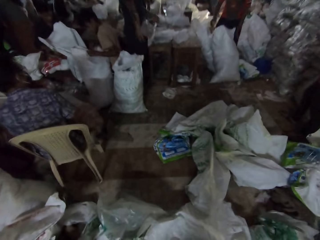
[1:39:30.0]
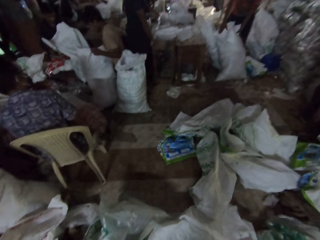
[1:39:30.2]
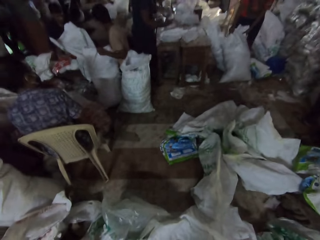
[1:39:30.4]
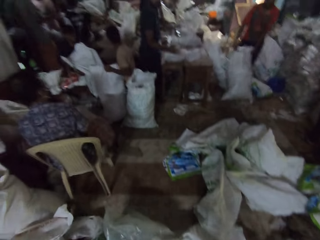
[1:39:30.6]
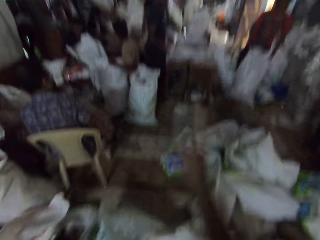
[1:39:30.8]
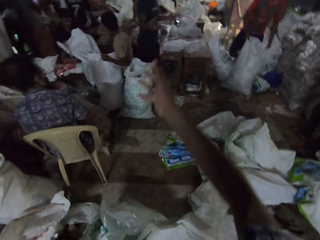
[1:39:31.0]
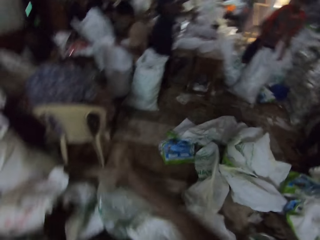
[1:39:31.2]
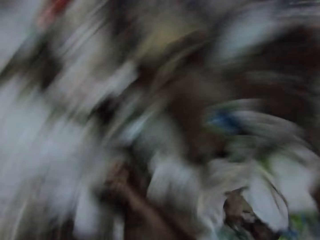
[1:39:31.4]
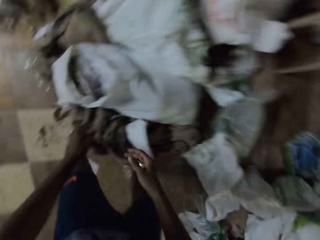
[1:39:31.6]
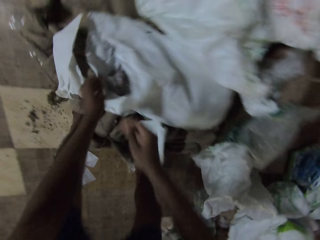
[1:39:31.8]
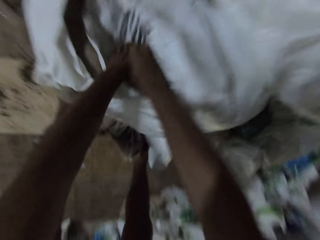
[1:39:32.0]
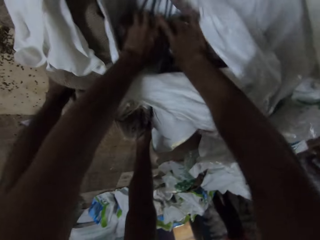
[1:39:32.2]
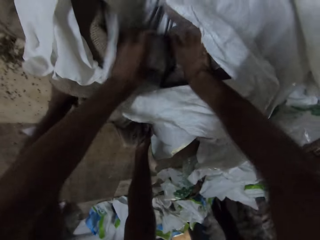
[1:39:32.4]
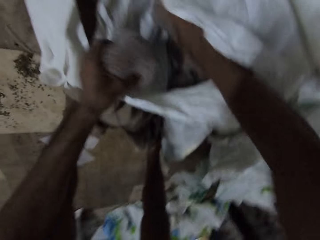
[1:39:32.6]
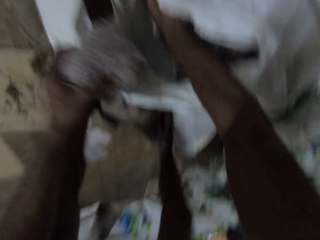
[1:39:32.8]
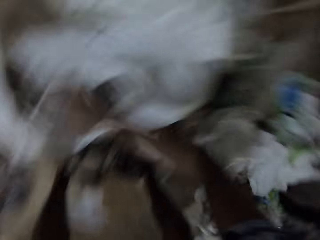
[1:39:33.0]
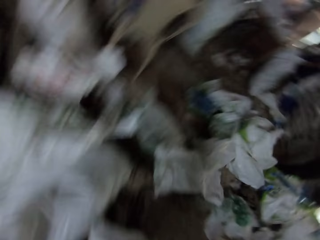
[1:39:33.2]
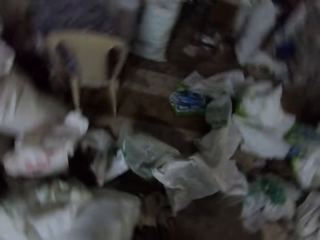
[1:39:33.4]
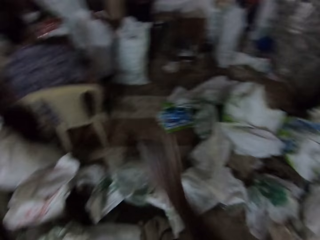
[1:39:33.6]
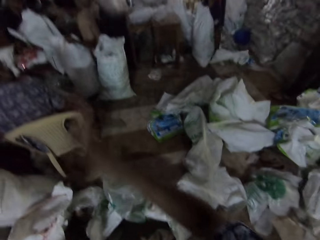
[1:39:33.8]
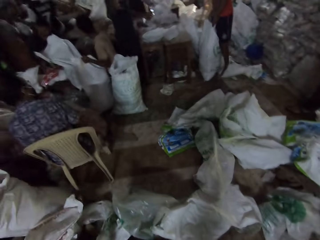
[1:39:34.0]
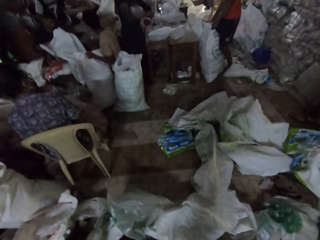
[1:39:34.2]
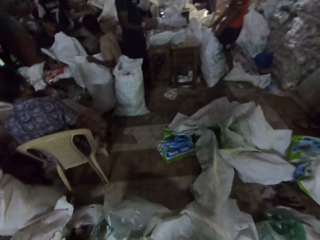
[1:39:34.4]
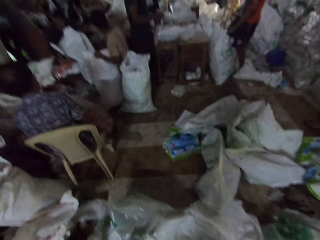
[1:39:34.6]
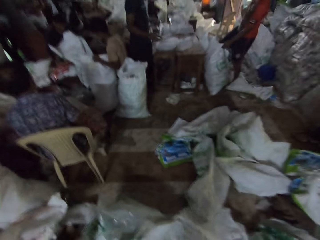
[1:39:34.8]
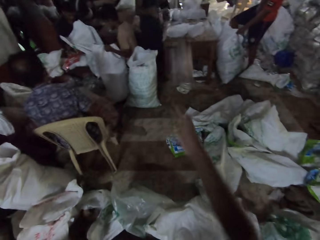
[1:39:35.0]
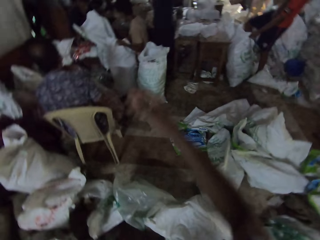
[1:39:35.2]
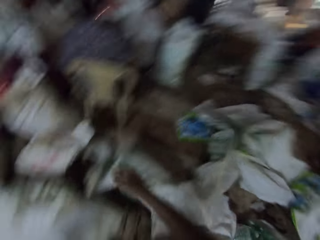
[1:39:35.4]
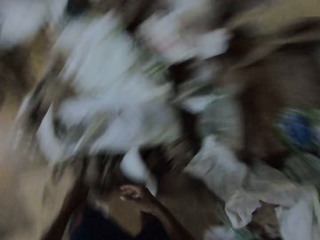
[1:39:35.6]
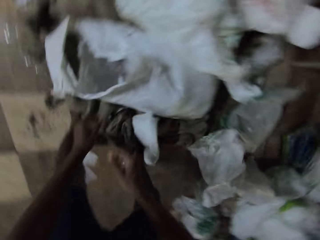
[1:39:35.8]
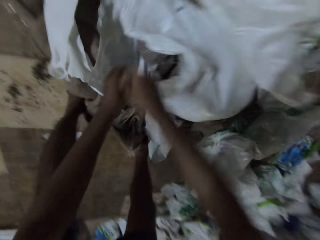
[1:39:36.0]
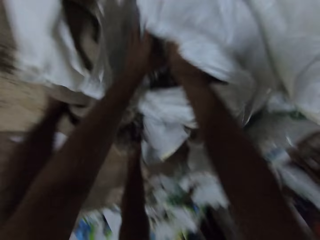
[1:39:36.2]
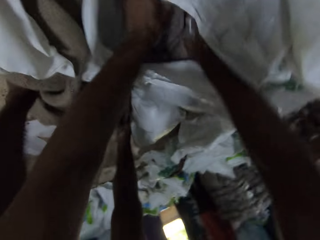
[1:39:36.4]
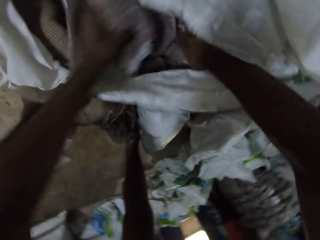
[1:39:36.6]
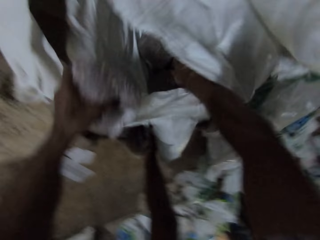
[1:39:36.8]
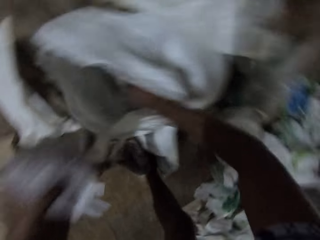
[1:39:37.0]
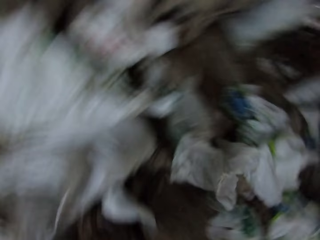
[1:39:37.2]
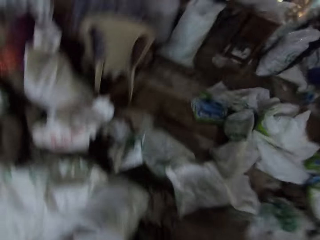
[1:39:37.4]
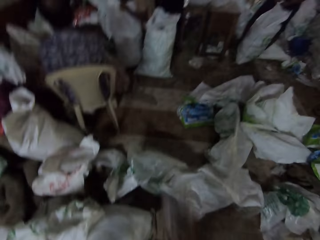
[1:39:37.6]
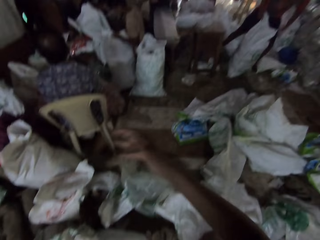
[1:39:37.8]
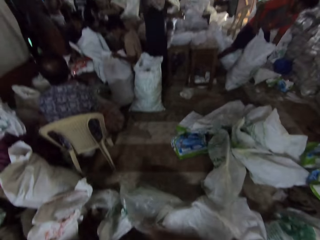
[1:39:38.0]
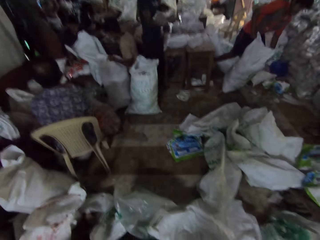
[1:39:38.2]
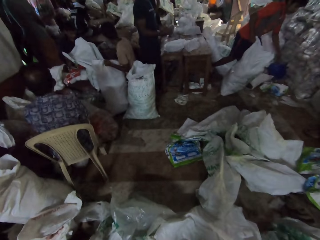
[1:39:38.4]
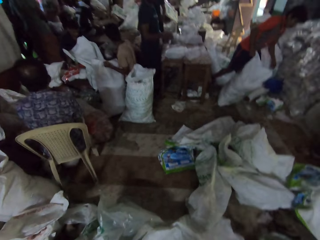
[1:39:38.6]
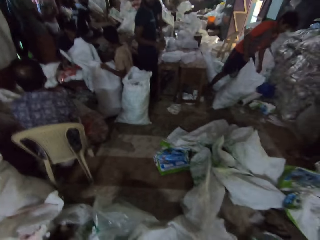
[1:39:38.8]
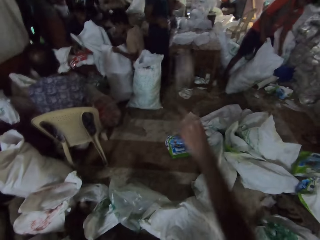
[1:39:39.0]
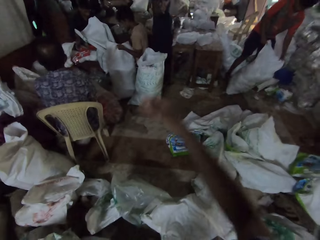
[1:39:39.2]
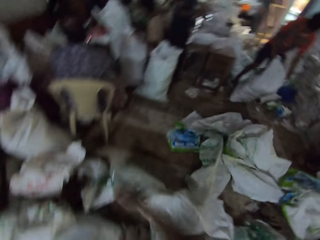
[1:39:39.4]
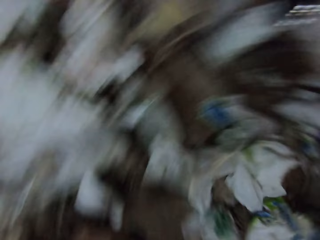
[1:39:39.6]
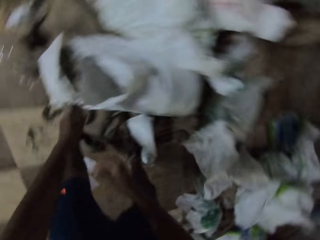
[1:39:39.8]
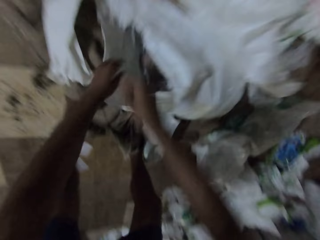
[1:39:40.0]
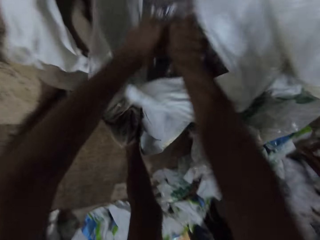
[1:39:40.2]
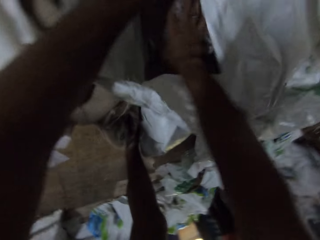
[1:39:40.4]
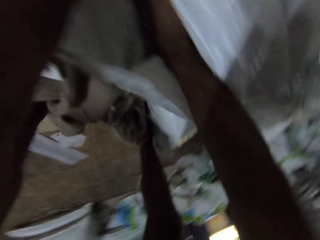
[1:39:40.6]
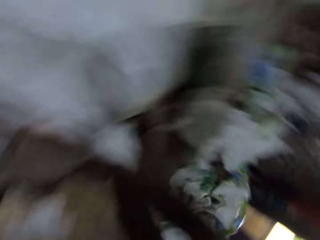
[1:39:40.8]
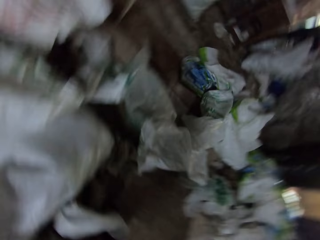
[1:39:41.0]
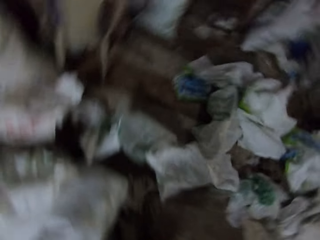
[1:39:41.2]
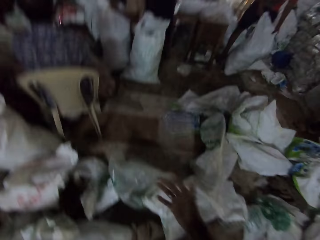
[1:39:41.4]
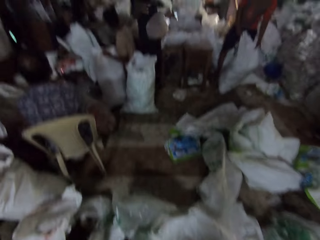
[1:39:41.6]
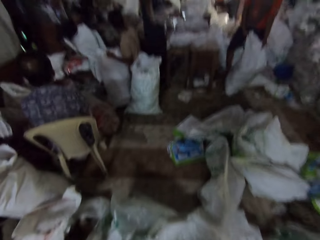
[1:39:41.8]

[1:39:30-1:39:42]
A man holds a sack with his left hand. The camera wearer throws the bag of sand to another man with his right hand. The other man catches the bag of sand with his right hand and passes the bag of sand from his right hand to his left hand. The camera wearer throws the bag of sand to the other man with his right hand. The other man catches the bag of sand with his right hand. The camera wearer picks a bag of sand from the sack with his left hand. He picks a bag of sand from the sack with his right hand. He throws the bag of sand to the other man with his right hand. The other man catches the bag of sand with his right hand. The camera wearer throws the bag of sand to the other man with his right hand. He picks a bag of sand from the sack with his left hand. He picks a bag of sand from the sack with his right hand. He throws the bag of sand to the other man with his right hand. The other man catches the bag of sand with his right hand. The first man brings out a bag of sand from the sack with his right hand. The camera wearer throws the bag of sand to the other man with his right hand. The other man catches the bag of sand with his right hand. The camera wearer picks a bag of sand from the sack with his left hand. He picks a bag of sand from the sack with his left hand again. He throws the bag of sand to the other man with his right hand.

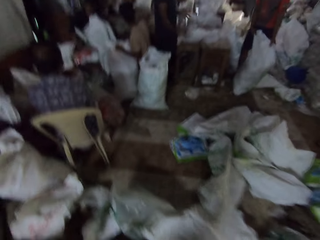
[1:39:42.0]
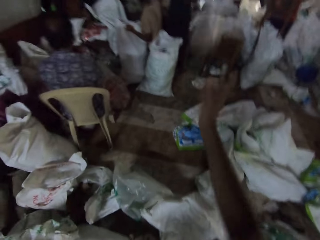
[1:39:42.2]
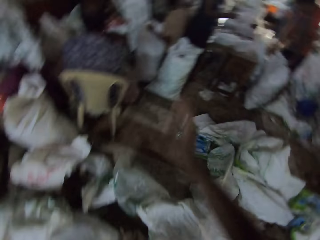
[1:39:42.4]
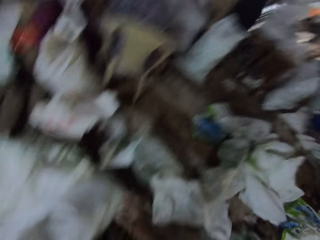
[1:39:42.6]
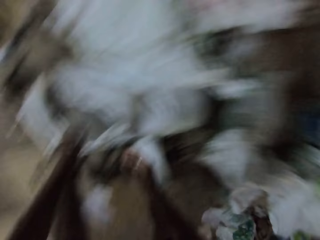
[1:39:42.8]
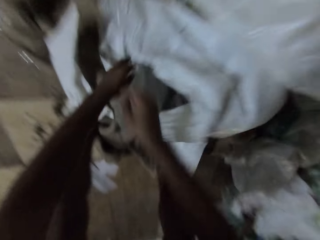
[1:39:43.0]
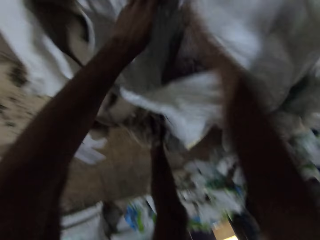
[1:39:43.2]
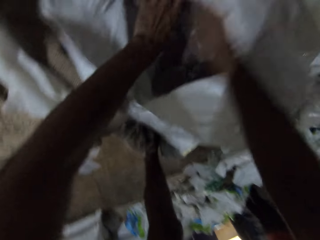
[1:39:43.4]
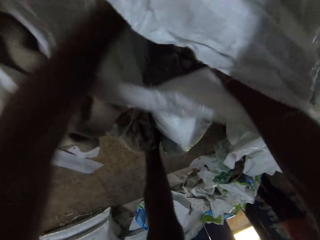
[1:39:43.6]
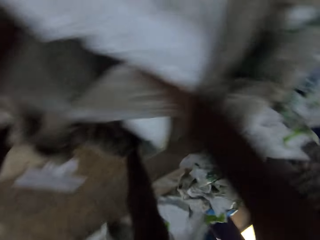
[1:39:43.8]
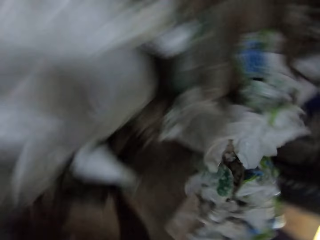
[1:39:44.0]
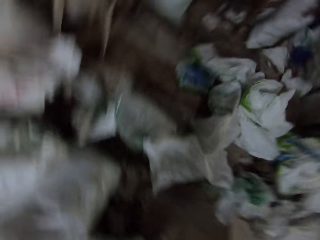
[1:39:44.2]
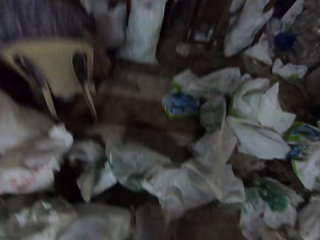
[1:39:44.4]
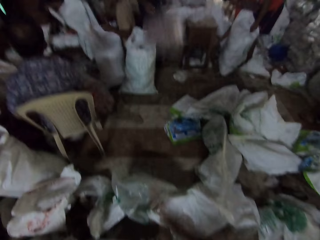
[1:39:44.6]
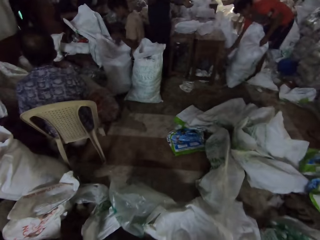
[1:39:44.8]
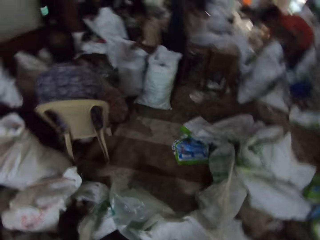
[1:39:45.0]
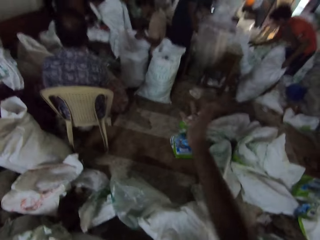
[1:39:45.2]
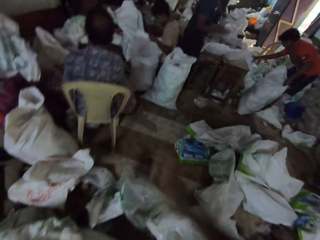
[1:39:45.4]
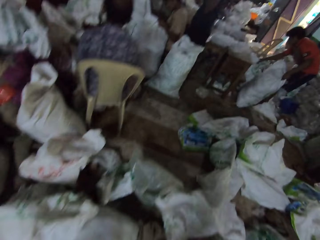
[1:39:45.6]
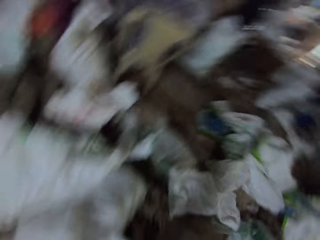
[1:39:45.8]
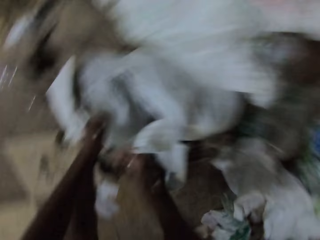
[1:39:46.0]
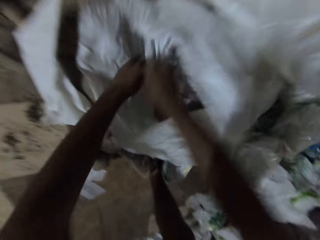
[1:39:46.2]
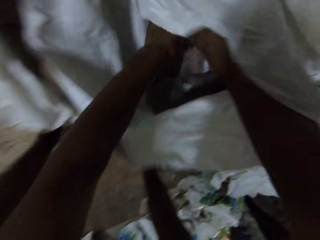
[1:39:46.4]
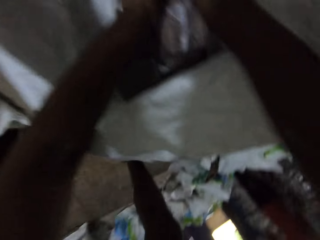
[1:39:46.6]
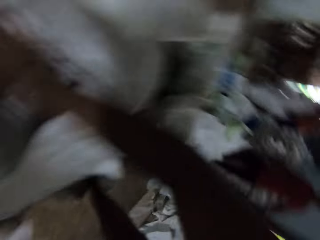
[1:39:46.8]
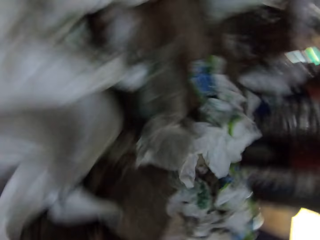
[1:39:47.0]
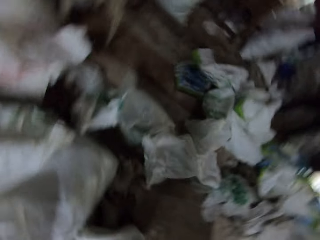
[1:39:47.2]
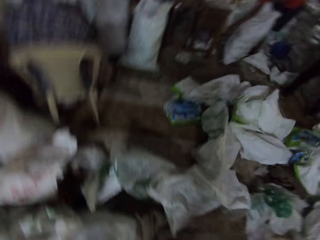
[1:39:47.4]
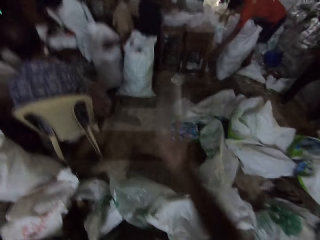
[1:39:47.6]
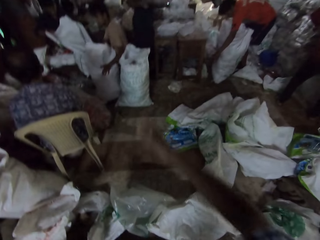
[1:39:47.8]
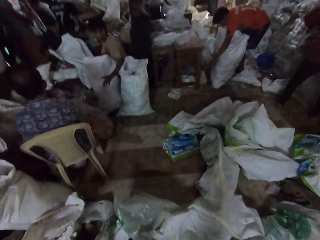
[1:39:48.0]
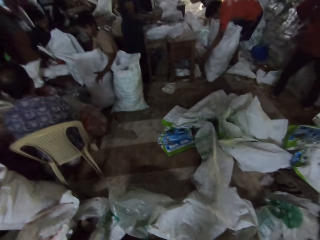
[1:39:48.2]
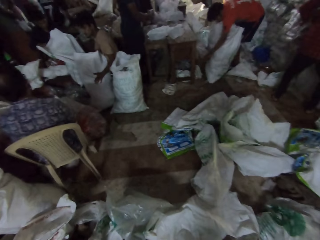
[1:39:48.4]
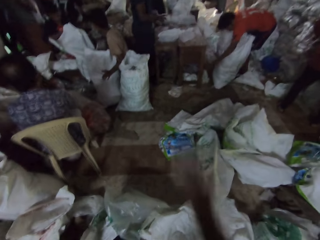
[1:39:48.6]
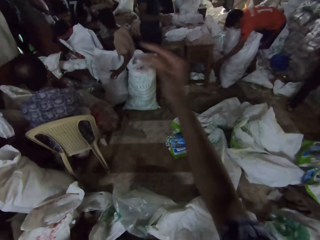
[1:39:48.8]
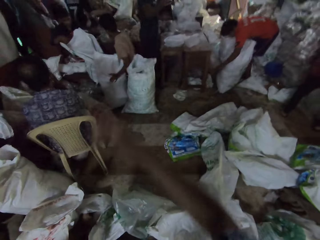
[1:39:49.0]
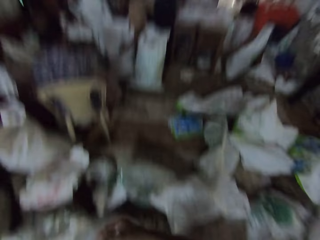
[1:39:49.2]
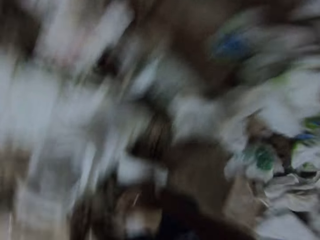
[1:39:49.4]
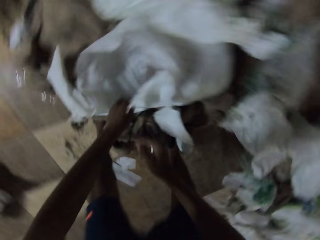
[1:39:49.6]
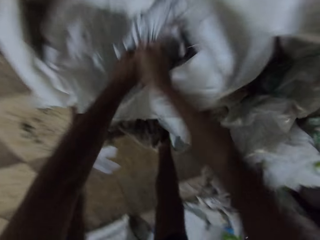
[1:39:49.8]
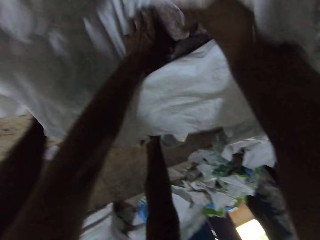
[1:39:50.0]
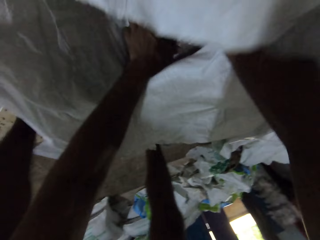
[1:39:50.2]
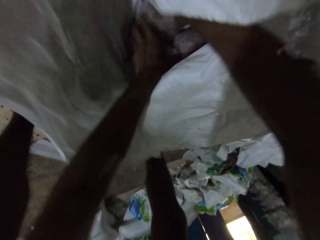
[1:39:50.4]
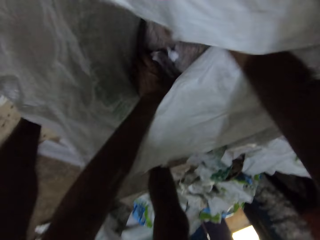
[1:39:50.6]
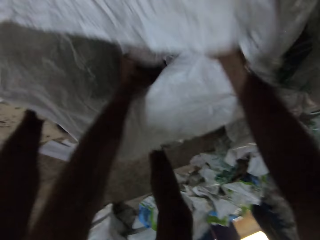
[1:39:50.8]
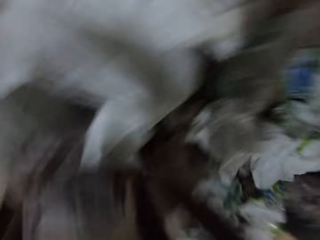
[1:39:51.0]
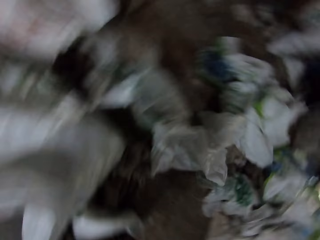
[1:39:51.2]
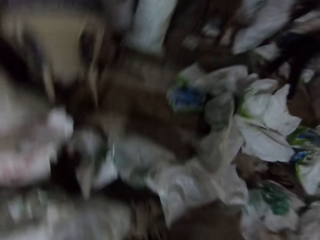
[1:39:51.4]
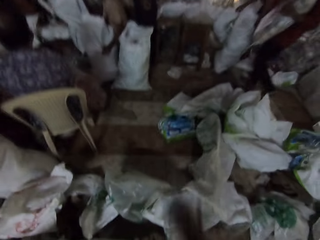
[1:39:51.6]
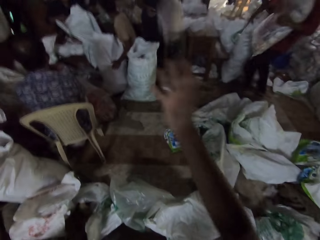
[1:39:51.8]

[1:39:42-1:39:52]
A man catches the bag of sand with his right hand. The camera wearer throws the bag of sand to the man with his right hand. He picks a bag of sand from the sack with his left hand. He picks a bag of sand from the sack with his right hand. He throws the bag of sand to the man with his right hand. The man catches the bag of sand with his right hand. The camera wearer throws the bag of sand to the man with his right hand. The man catches the bag of sand with his right hand. The camera wearer picks a bag of sand from the sack with his left hand. He picks a bag of sand from the sack with his right hand. He throws the bag of sand to the man with his right hand. The man catches the bag of sand with his right hand. The camera wearer throws the bag of sand to the man with his right hand. Another man brings out a bag of sand from the sack with his right hand. The first man catches the bag of sand with his right hand. The camera wearer picks a bag of sand from the sack with his left hand. He picks a bag of sand from the sack with his right hand.
